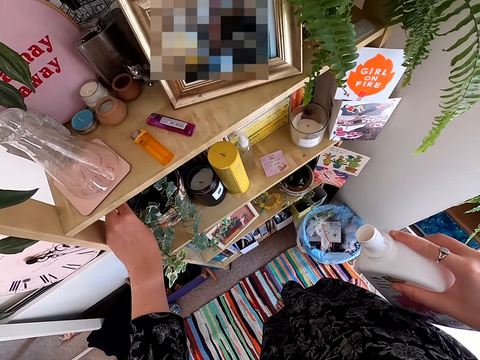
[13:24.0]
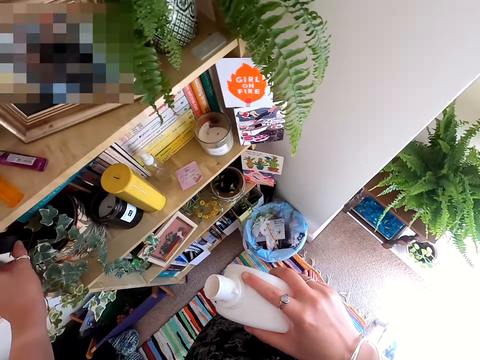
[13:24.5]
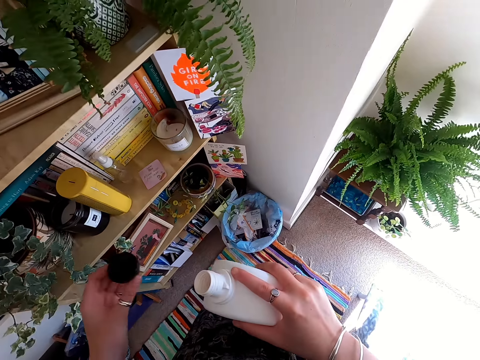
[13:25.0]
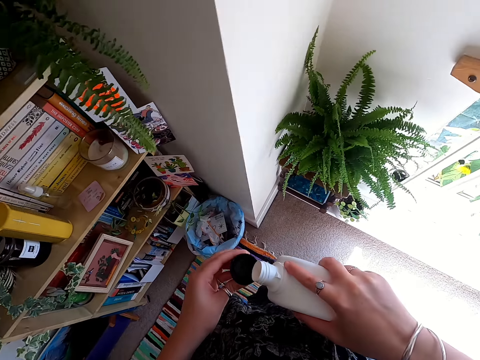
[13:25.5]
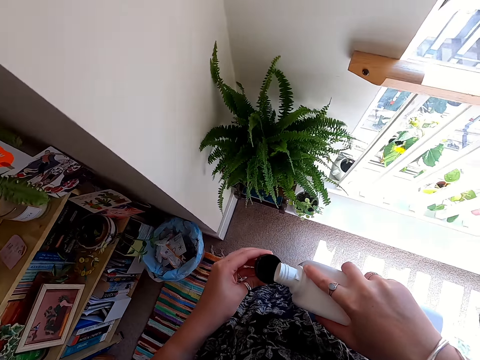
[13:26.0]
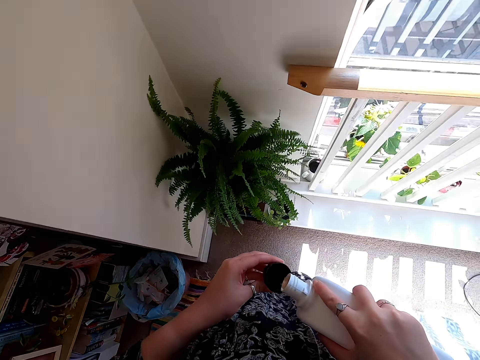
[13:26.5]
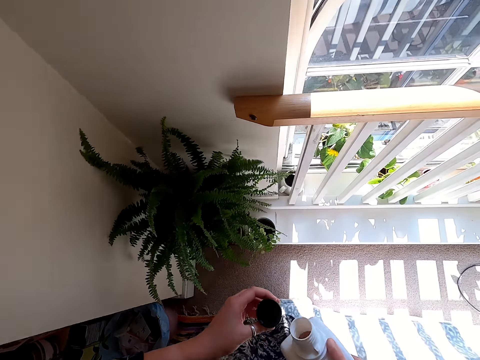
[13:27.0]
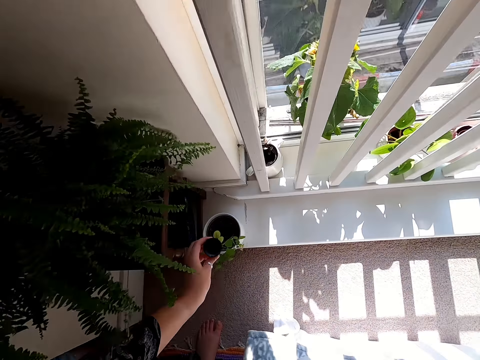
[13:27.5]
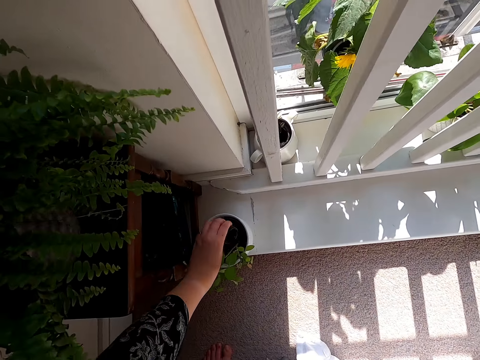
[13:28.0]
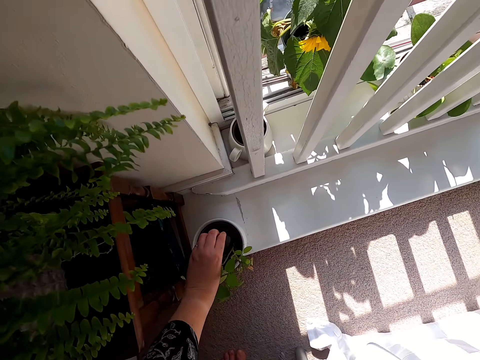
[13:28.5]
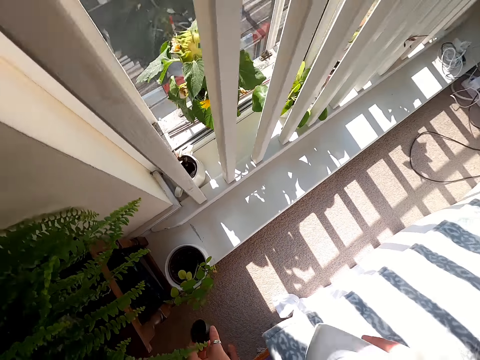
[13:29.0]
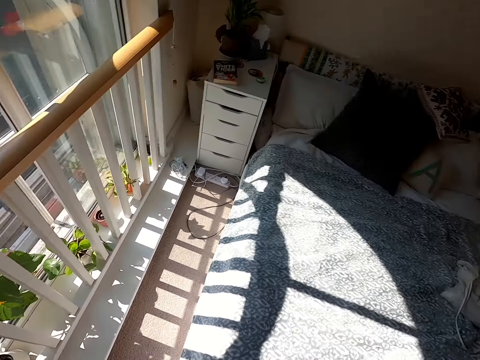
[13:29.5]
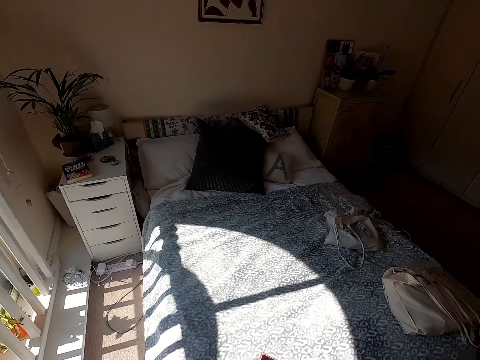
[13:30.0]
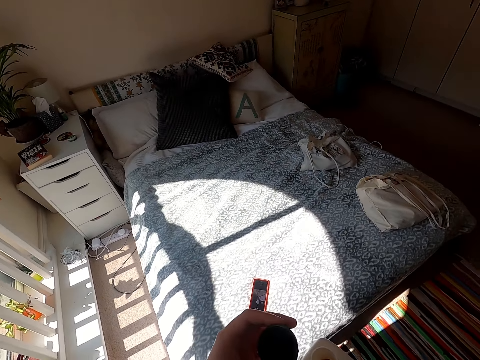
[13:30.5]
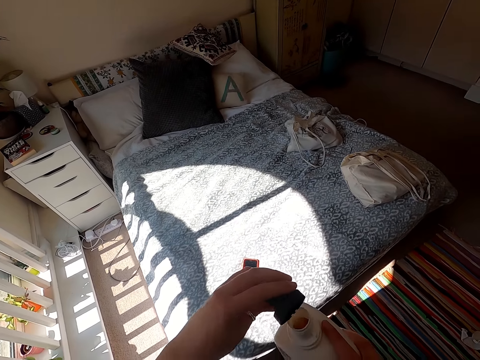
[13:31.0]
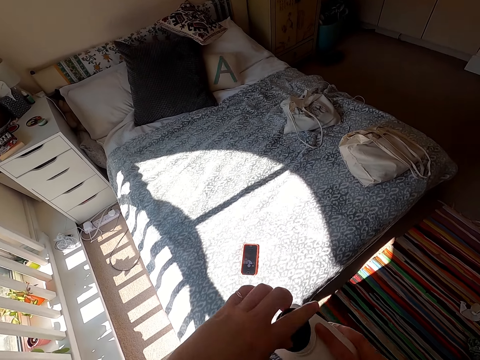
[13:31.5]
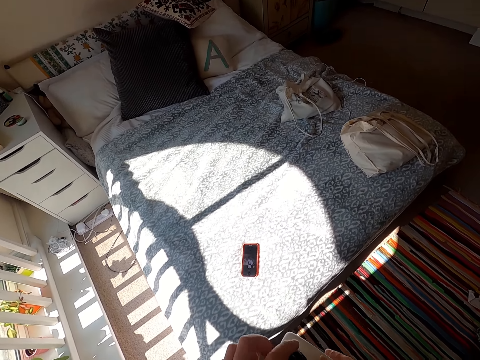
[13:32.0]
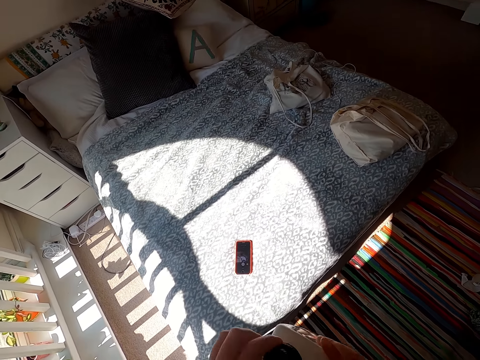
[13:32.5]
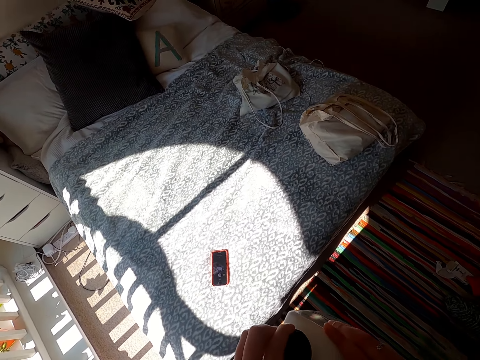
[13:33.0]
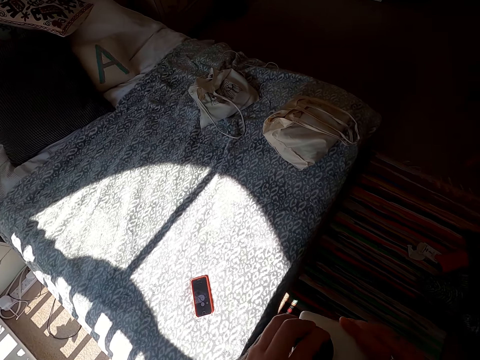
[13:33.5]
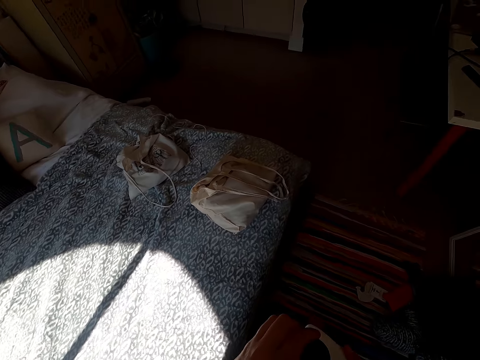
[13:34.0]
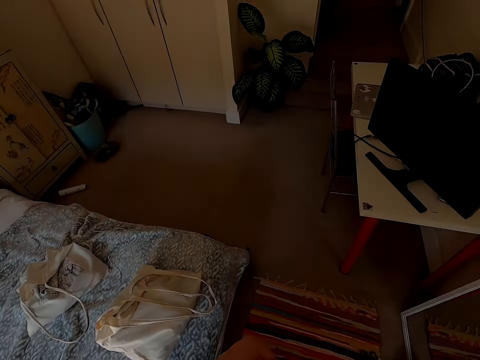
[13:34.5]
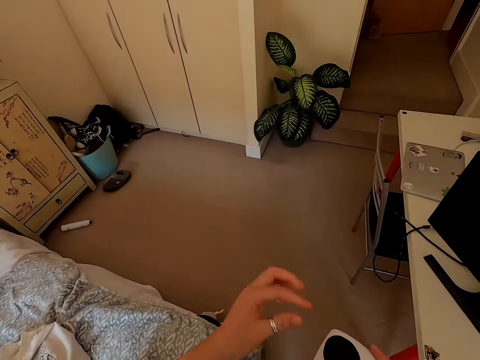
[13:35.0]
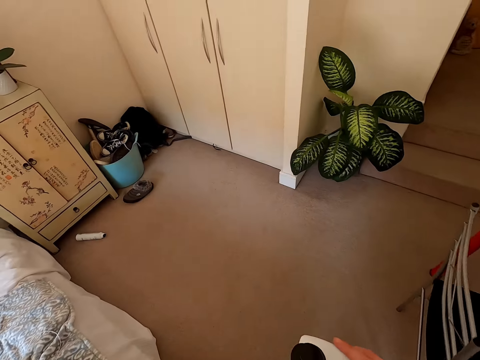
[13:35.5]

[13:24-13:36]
The camera wearer lifts the lid. They pour something on the plant. They pull back the left hand. They pour something on the lid. They move the left hand. They pour something on the plant. They walk around. They close the bottle. They walk around.
